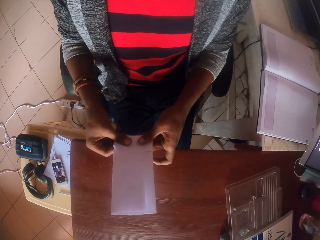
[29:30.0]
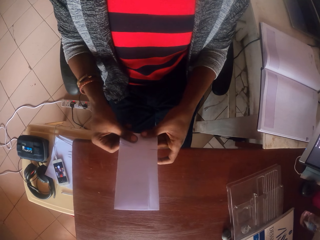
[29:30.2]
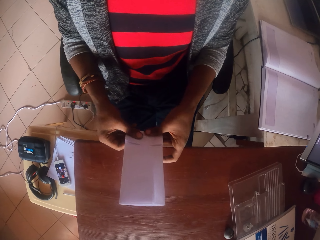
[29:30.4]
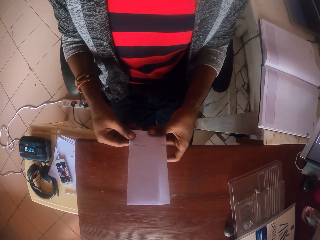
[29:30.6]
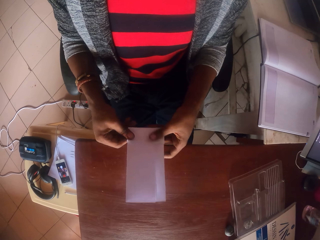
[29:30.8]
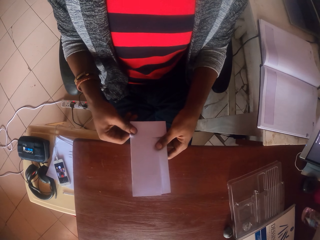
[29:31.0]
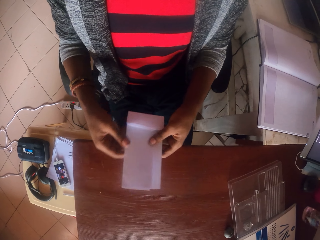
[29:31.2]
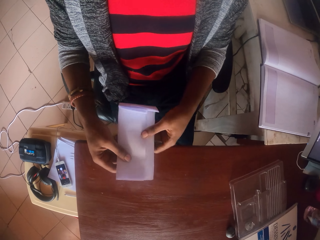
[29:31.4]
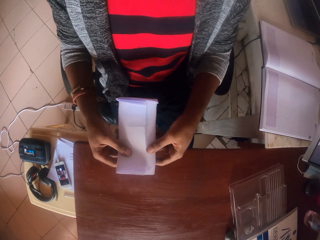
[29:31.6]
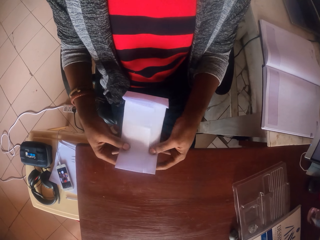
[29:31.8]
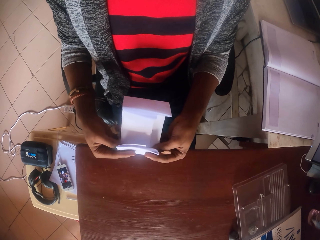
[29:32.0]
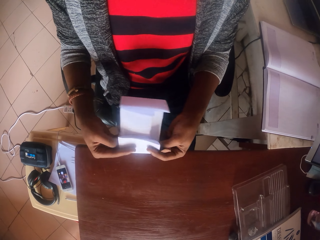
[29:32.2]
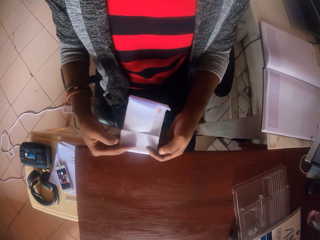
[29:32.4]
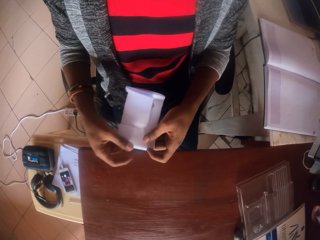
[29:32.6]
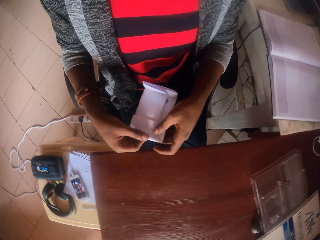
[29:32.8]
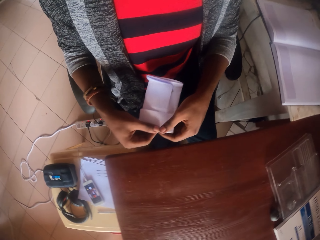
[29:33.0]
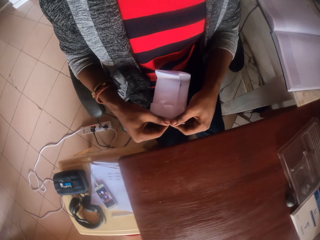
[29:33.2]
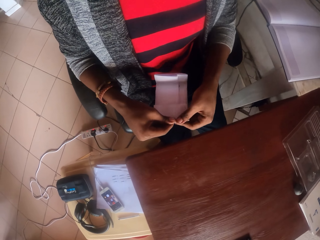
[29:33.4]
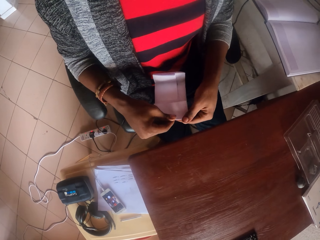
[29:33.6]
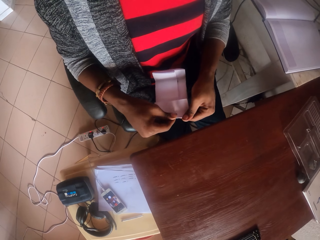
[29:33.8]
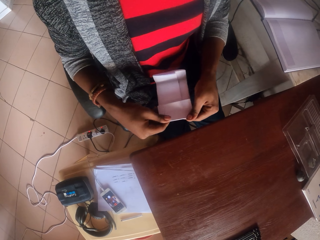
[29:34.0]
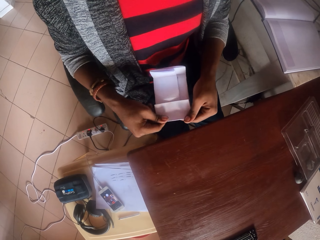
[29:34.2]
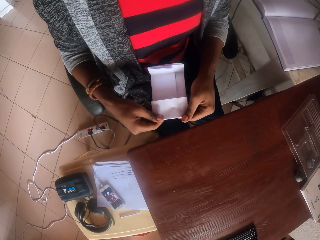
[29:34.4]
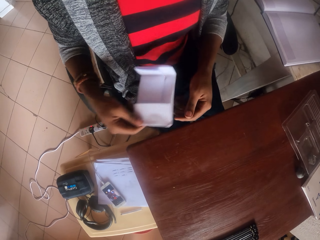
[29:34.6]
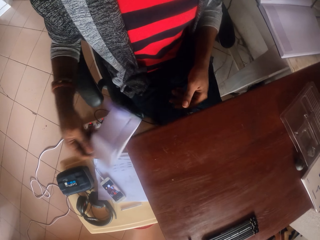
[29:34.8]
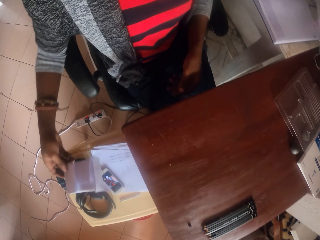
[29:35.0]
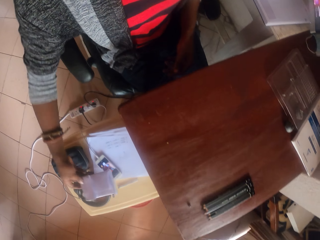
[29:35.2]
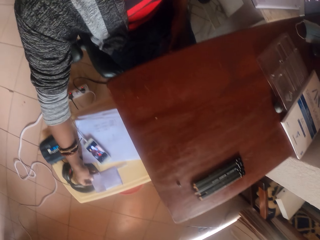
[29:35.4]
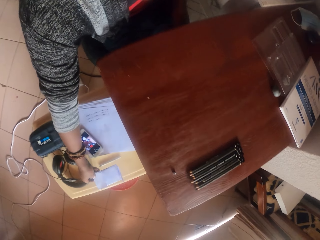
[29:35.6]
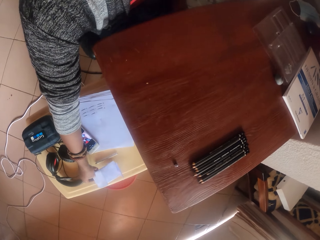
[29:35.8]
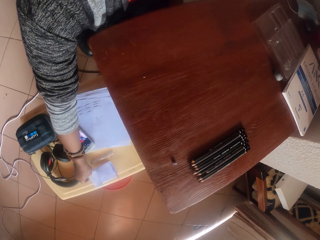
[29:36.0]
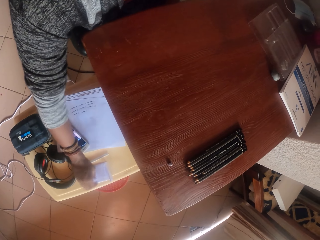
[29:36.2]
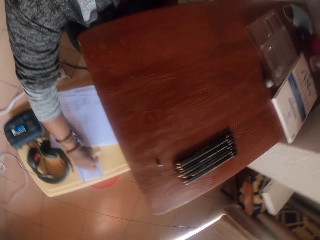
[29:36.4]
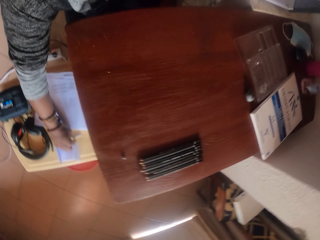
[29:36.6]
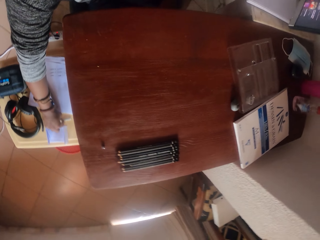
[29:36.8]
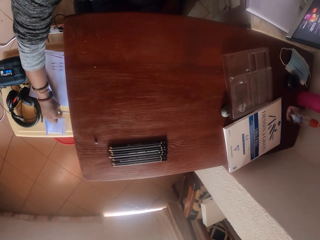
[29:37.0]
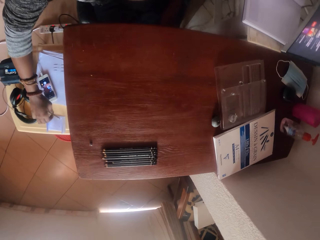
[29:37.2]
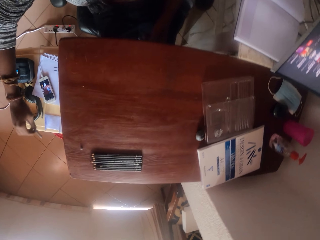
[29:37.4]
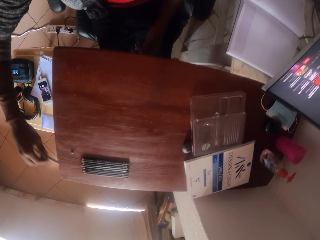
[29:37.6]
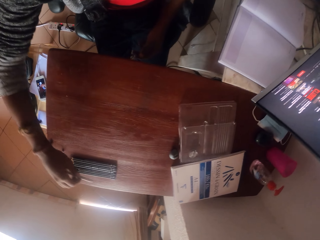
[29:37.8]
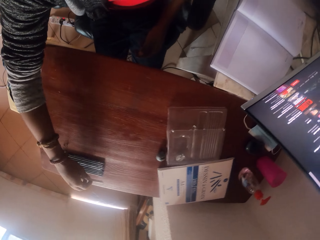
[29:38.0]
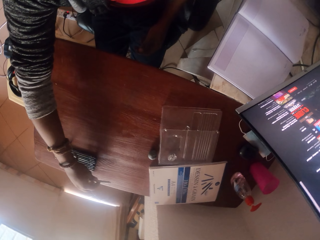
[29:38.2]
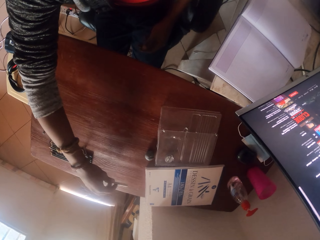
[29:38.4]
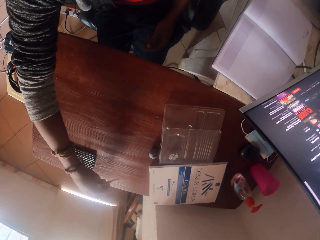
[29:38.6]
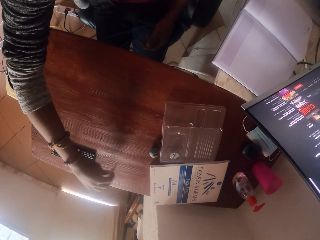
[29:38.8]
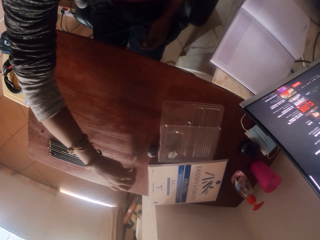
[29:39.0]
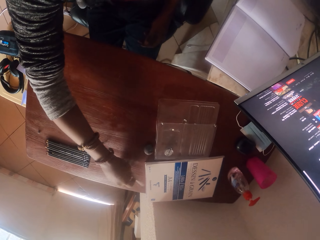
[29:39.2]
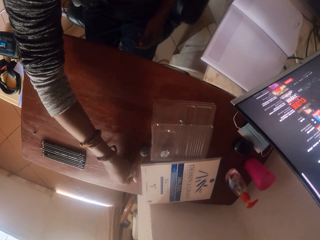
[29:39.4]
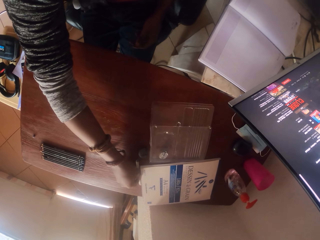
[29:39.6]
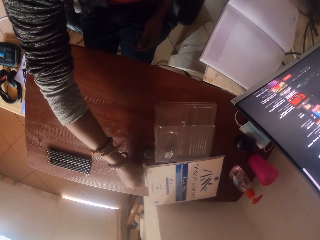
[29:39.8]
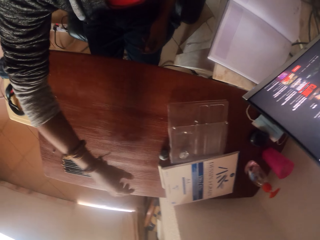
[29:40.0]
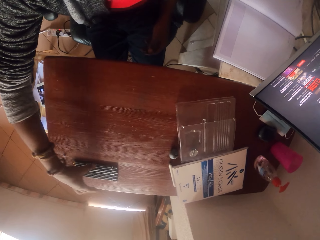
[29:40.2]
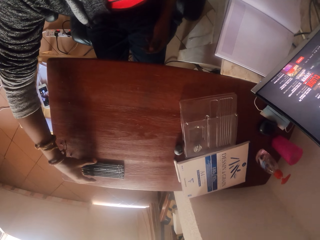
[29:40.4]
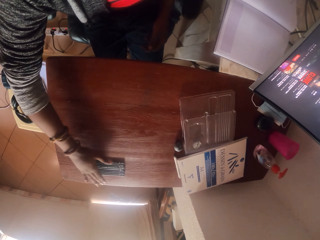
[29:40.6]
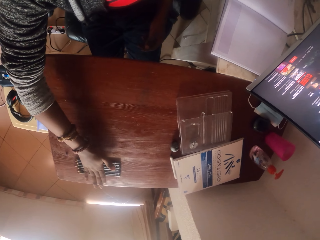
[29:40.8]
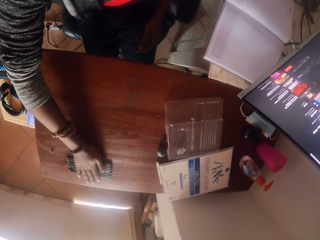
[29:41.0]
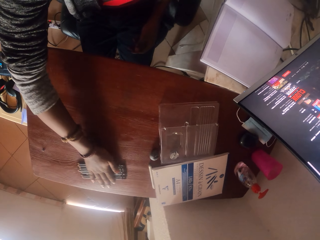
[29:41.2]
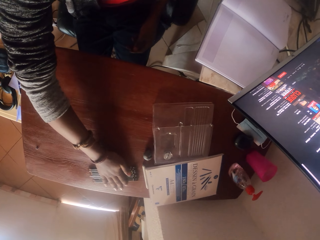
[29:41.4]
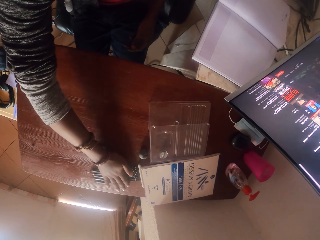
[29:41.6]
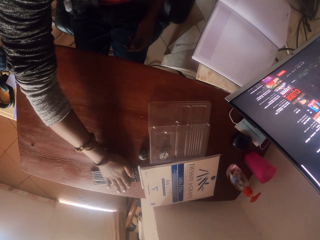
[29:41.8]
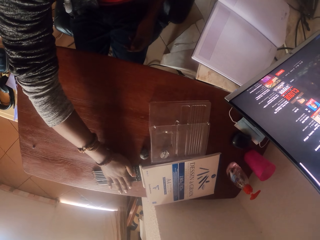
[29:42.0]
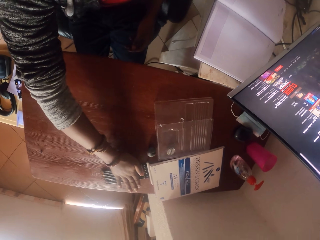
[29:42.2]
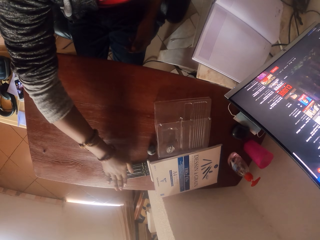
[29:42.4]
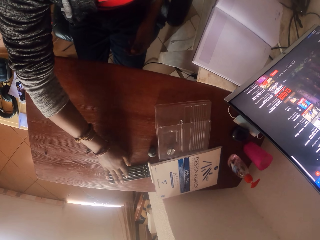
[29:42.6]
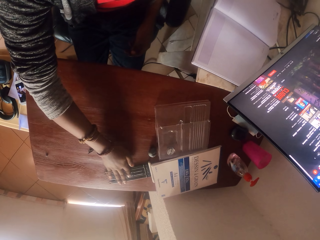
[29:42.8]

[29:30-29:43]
The camera wearer places a piece of paper on a plastic stool. They pick up a pencil from the plastic stool. They place the pencil on a table. They slide a bunch of pencils on the table.

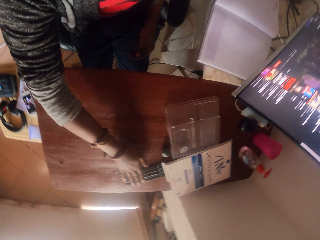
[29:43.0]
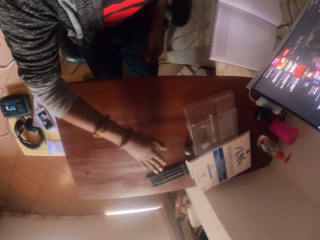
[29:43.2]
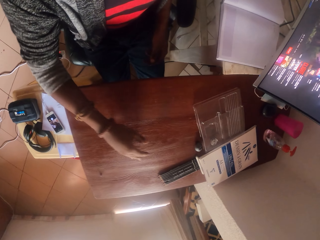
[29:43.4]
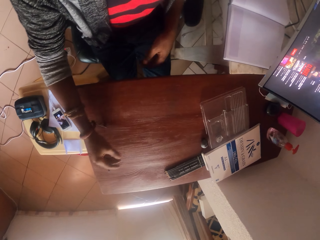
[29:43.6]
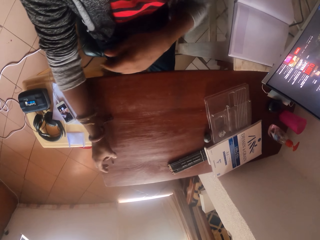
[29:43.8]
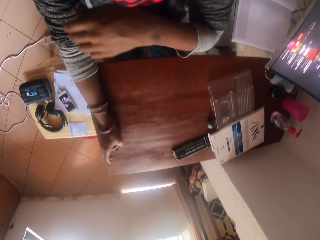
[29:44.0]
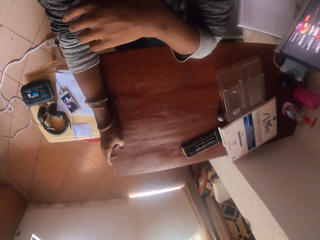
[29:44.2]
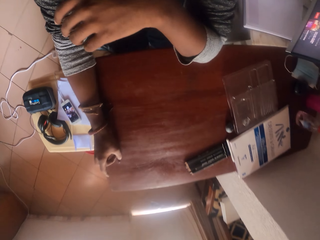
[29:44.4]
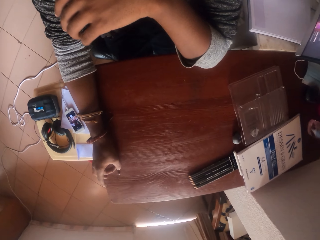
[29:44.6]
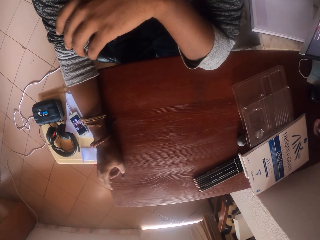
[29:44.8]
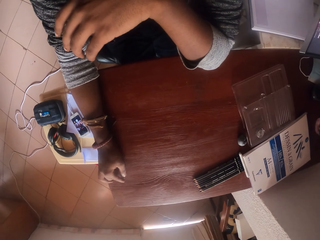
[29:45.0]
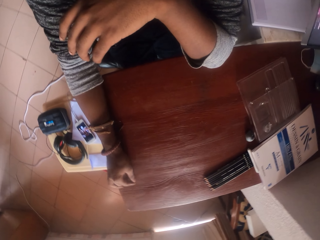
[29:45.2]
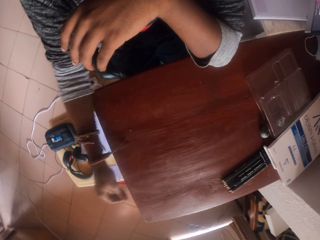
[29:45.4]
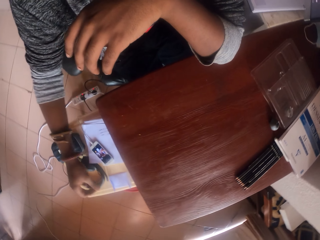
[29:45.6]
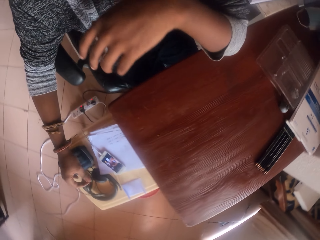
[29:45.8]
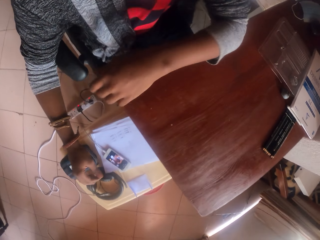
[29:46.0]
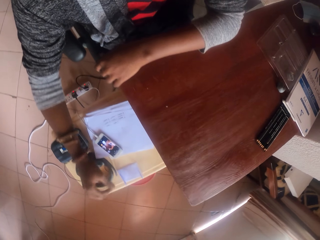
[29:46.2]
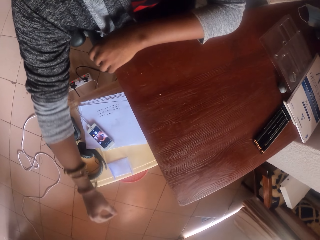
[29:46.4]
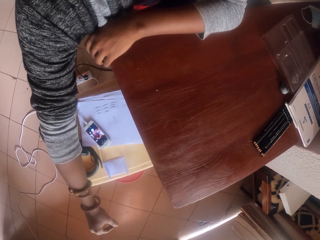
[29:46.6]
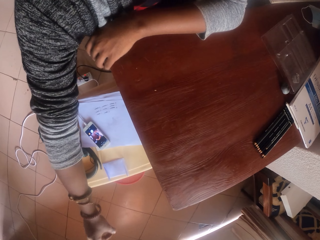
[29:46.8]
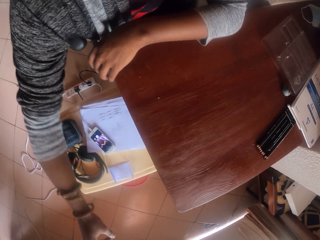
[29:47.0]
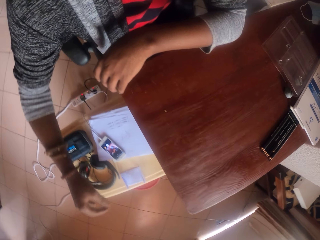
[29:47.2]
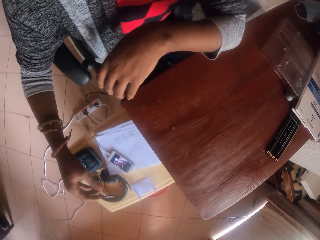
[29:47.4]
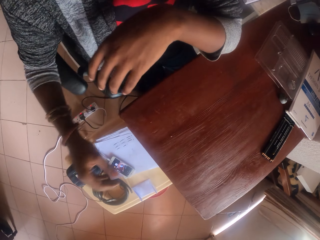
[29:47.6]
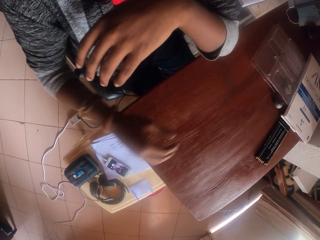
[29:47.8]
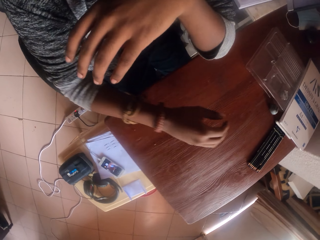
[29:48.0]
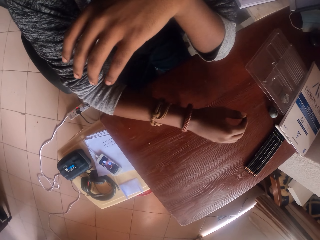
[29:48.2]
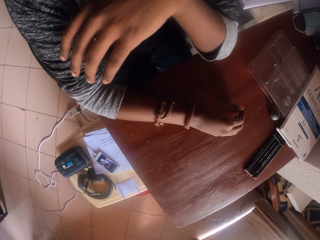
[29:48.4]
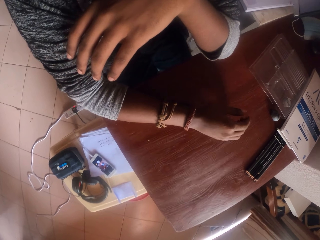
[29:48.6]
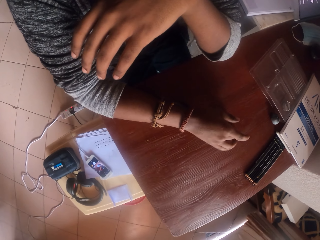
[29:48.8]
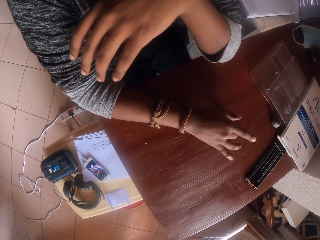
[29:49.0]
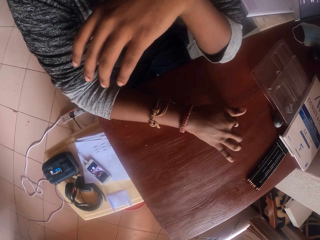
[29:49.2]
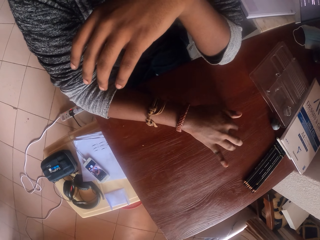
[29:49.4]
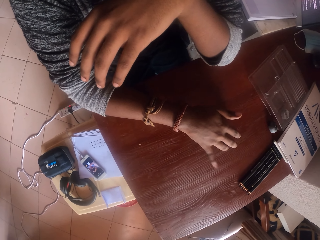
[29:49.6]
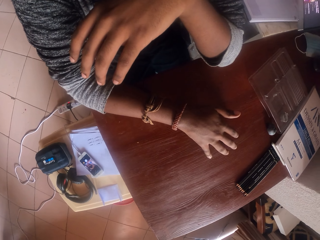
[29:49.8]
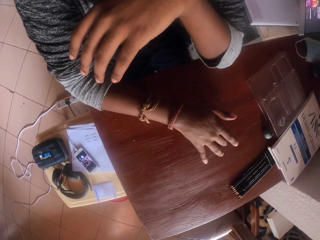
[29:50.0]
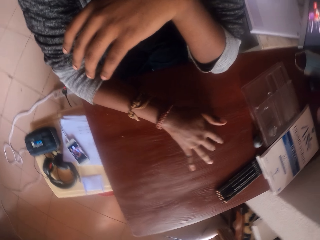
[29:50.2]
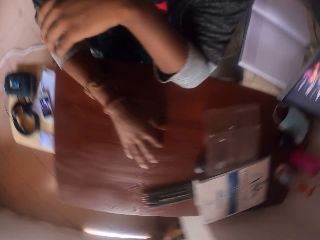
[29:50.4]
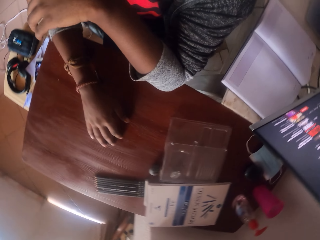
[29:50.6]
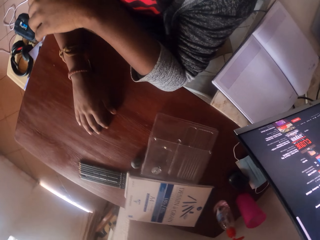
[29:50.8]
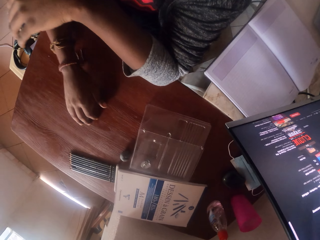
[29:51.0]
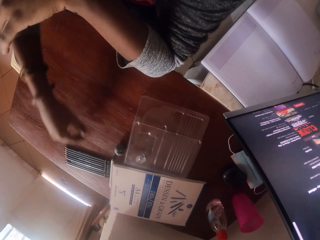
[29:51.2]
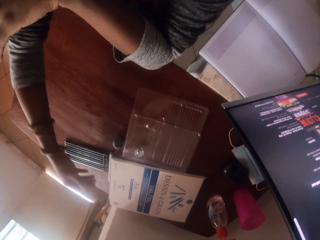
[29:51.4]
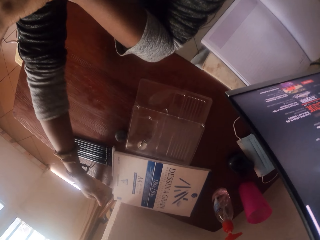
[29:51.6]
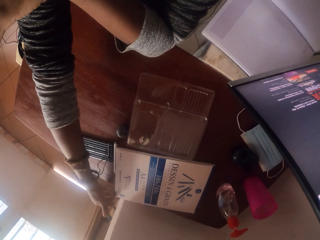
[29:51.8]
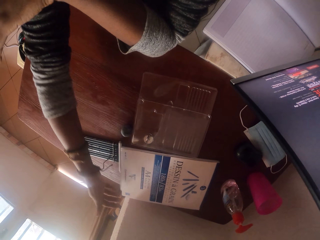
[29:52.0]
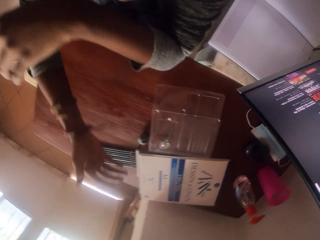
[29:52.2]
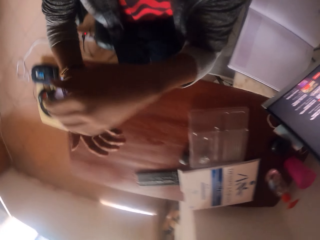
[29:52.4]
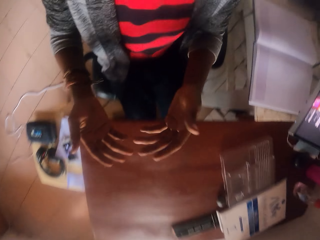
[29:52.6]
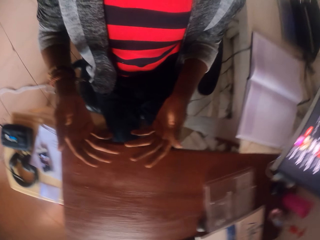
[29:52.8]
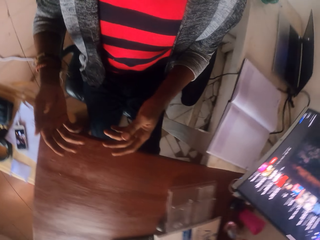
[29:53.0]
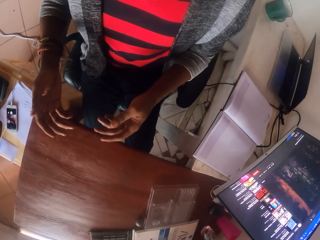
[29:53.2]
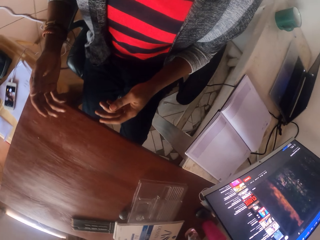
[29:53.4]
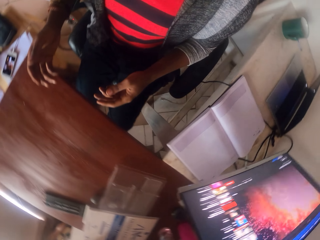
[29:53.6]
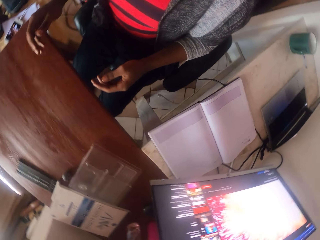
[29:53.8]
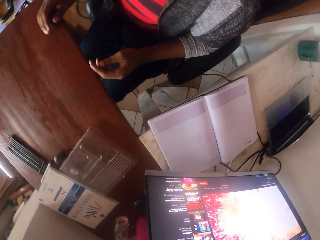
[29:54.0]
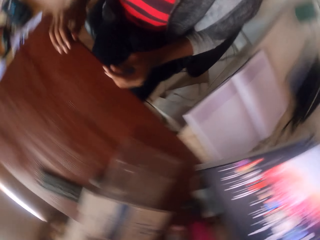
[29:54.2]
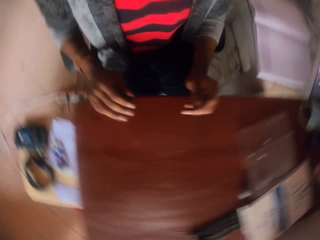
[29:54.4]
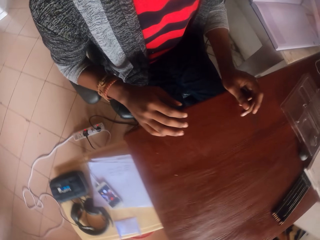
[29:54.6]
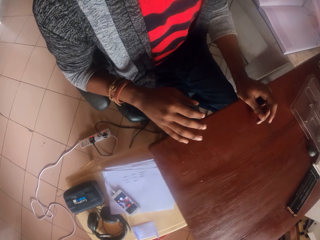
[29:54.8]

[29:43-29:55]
The camera wearer looks around. He picks up a piece of dirt from a table. He drops the piece of dirt into a dirt bin. He looks around. He taps his fingers on the table with his right hand. He looks around. He touches something. He looks at his palms. He looks around. He touches the table.
